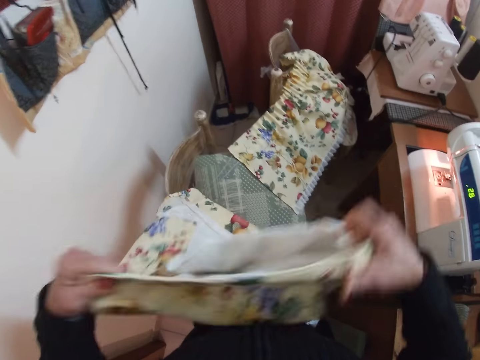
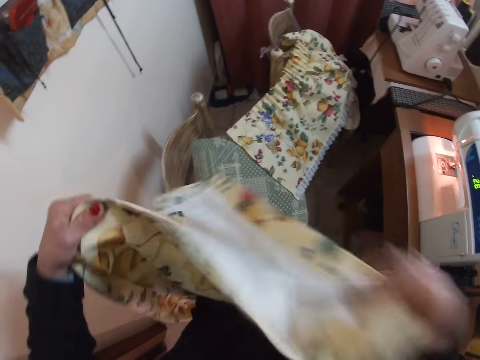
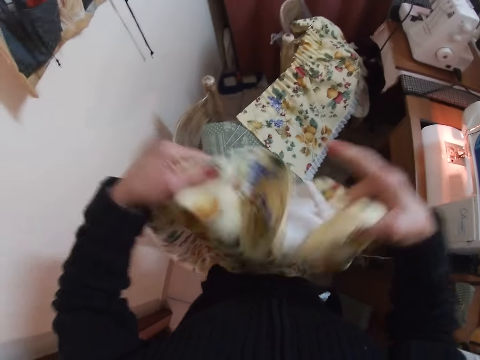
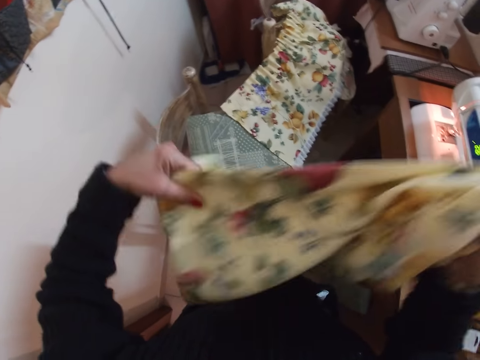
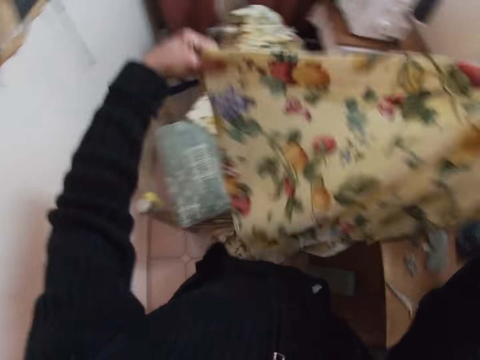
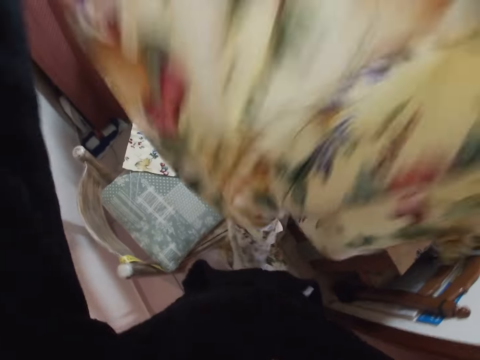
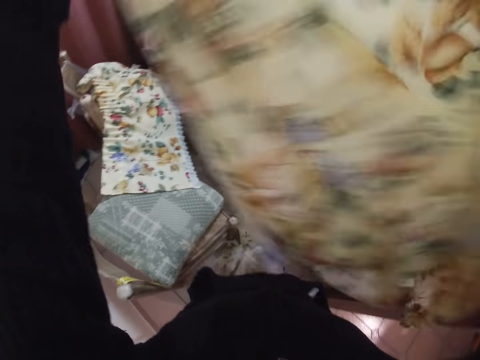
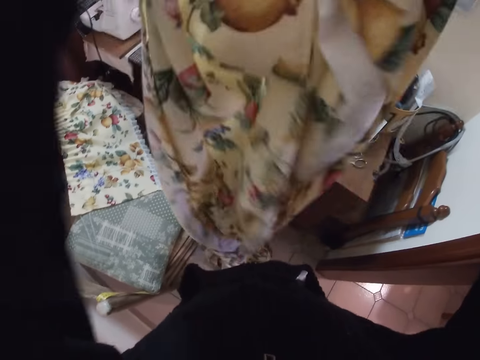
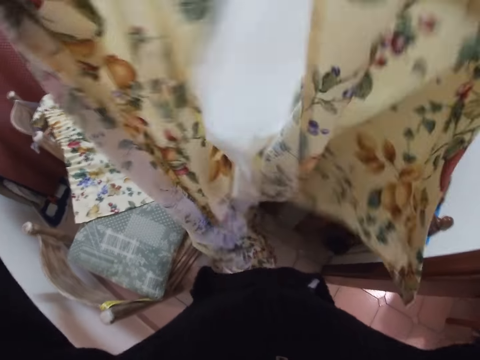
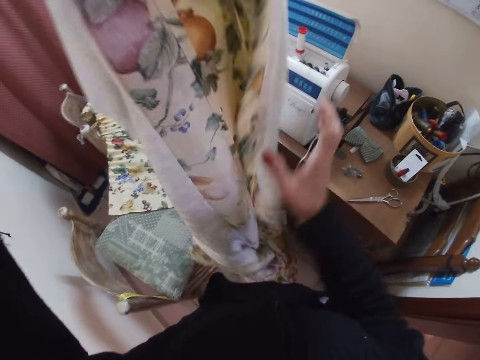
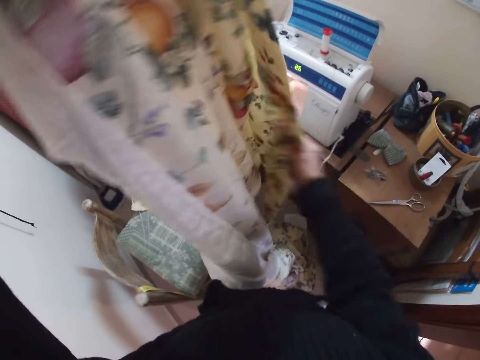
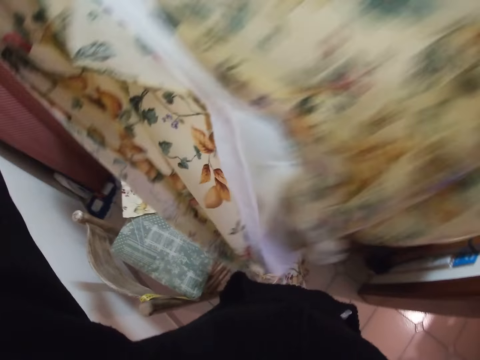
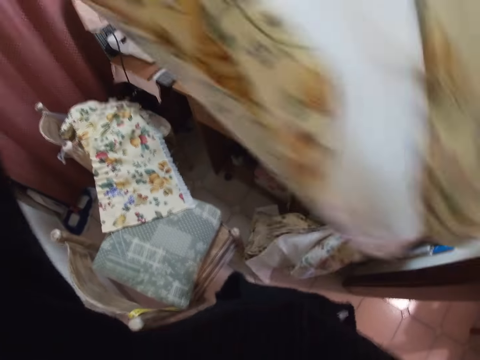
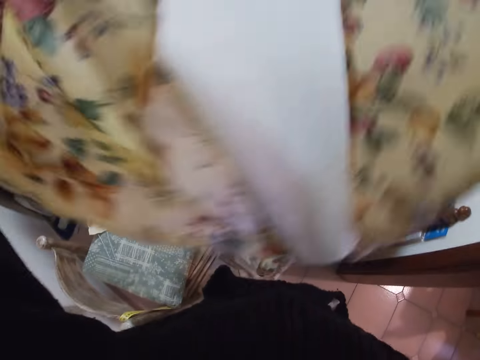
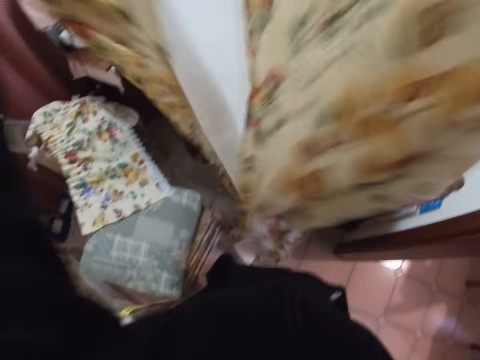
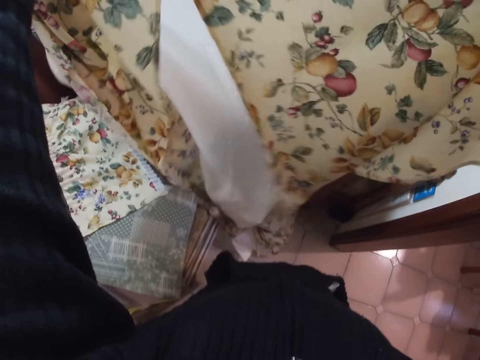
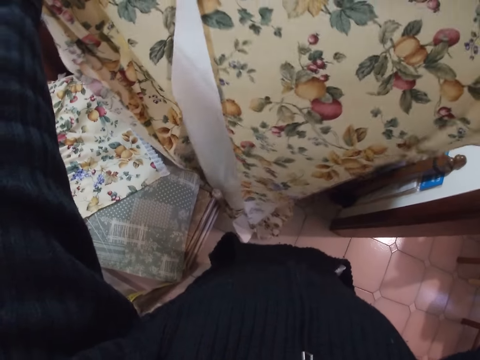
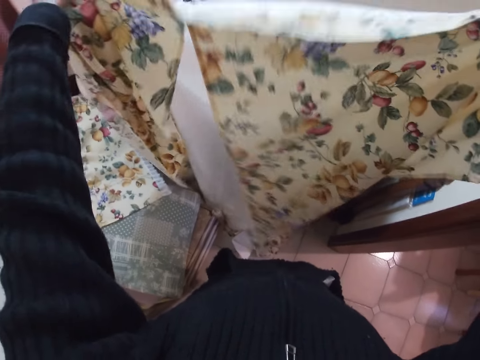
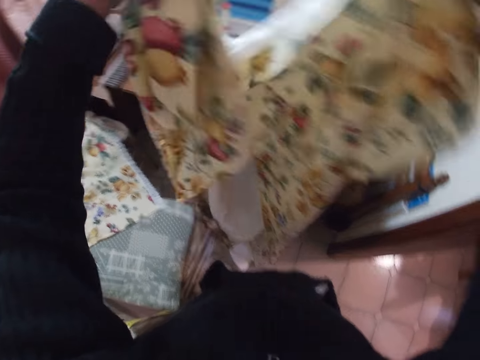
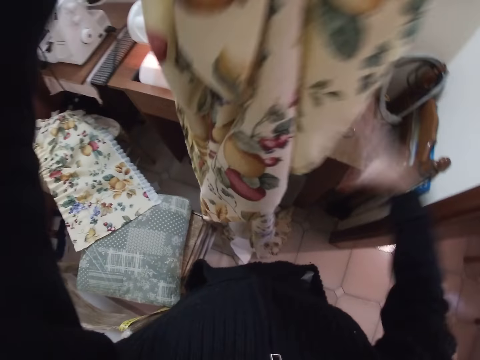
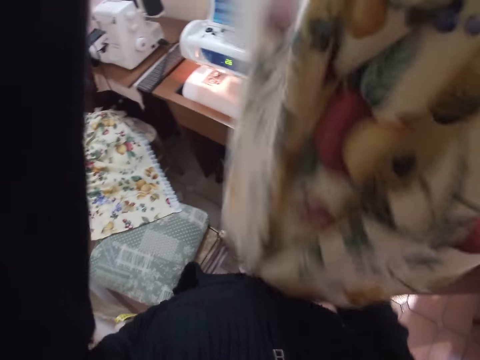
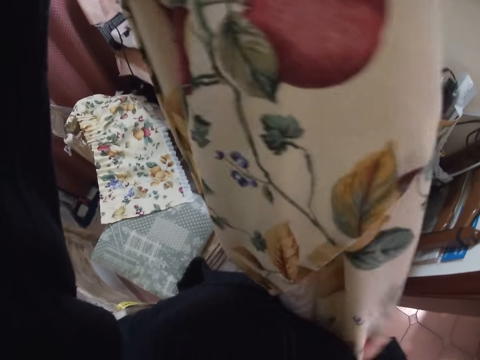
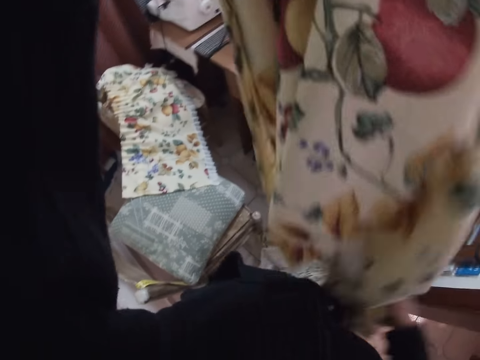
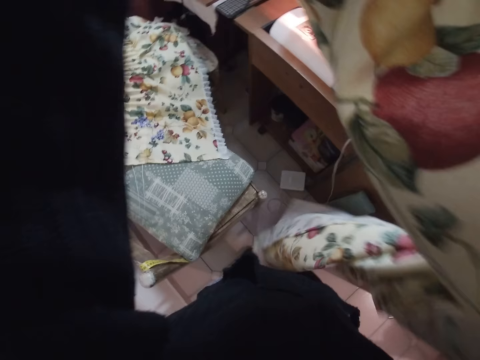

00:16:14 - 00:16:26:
The camera wearer spreads the cloth. They lift the cloths.

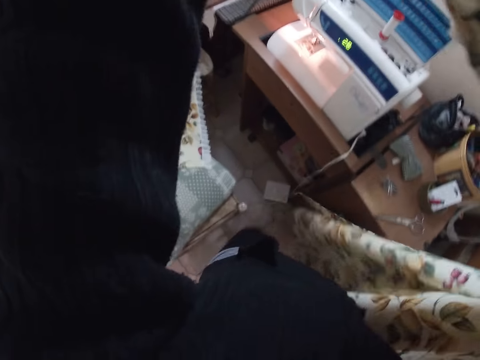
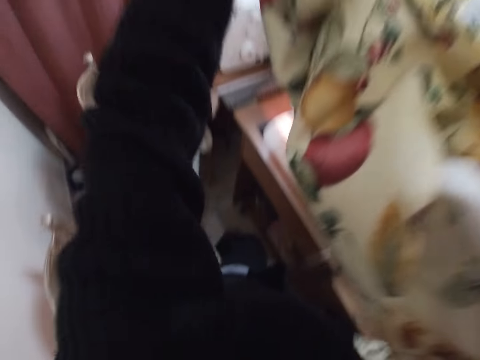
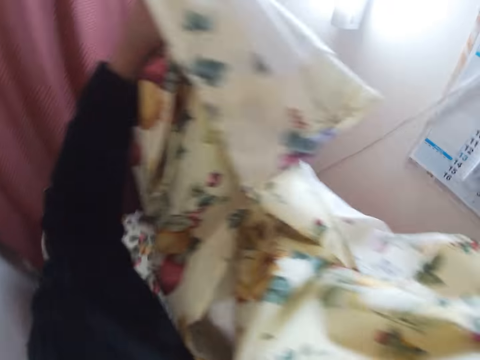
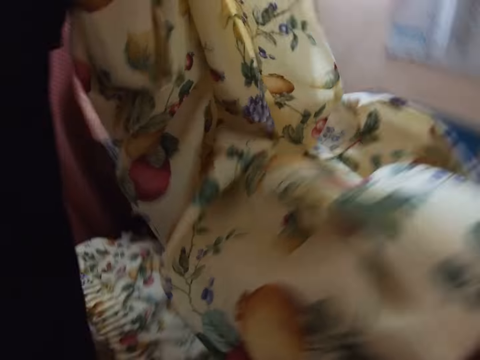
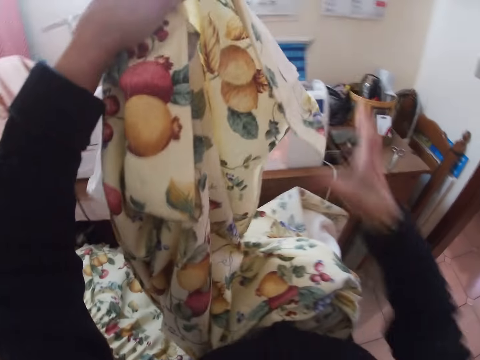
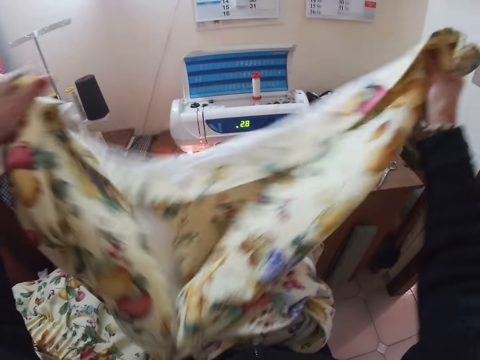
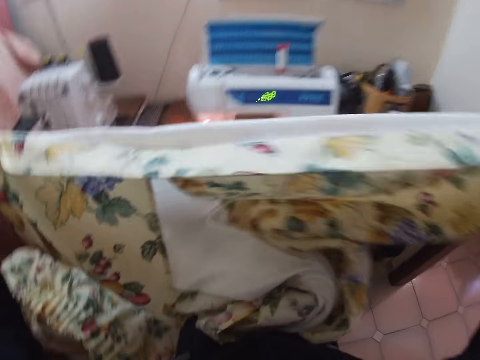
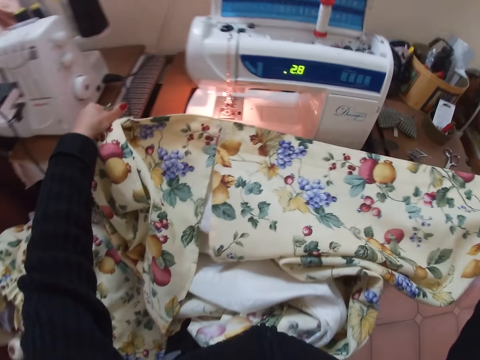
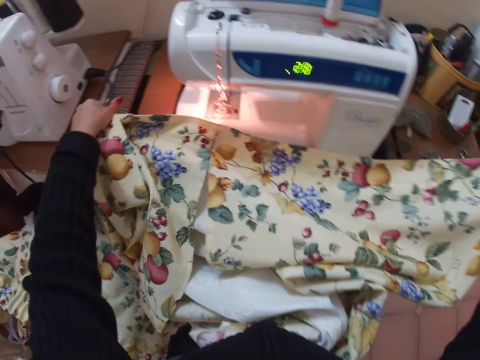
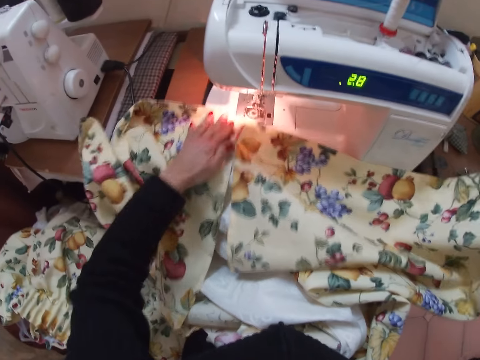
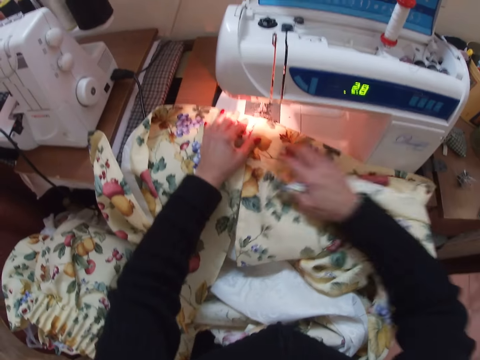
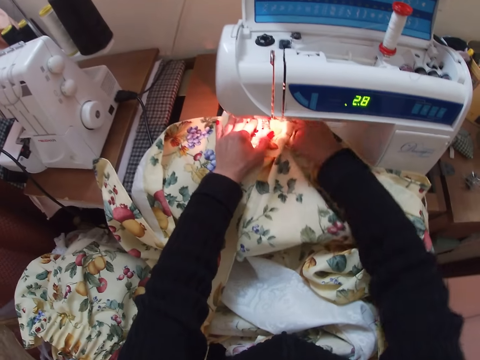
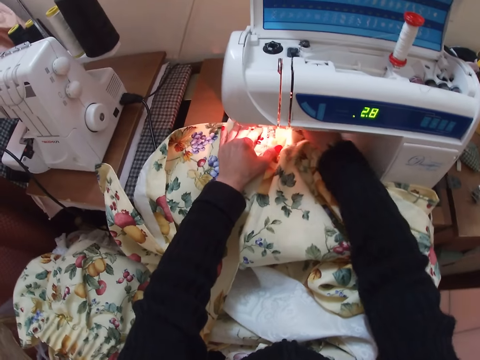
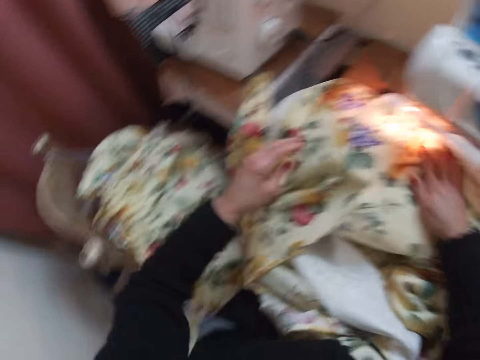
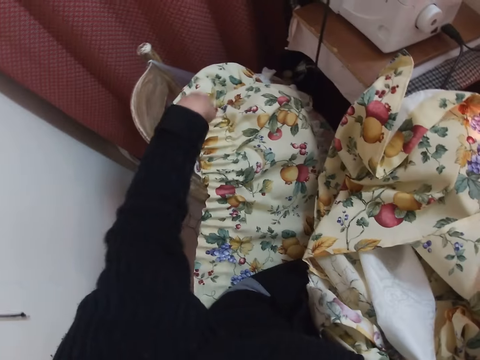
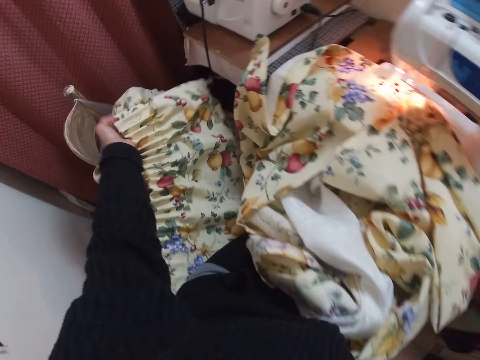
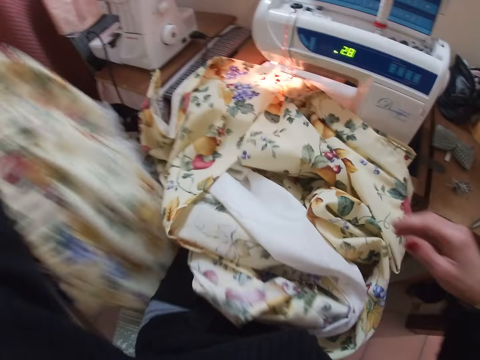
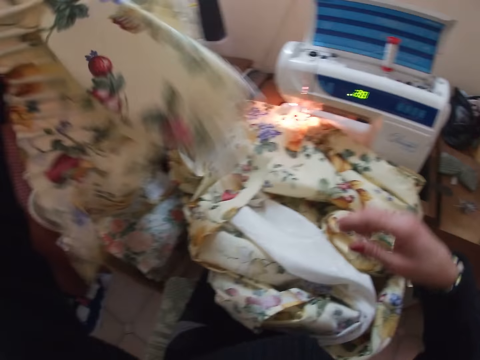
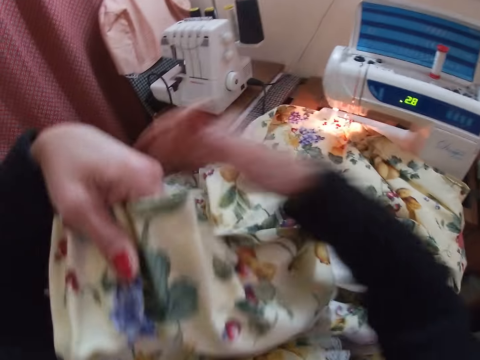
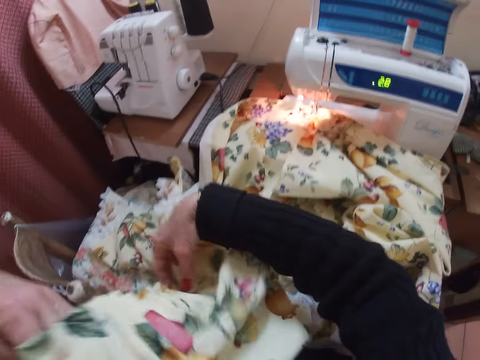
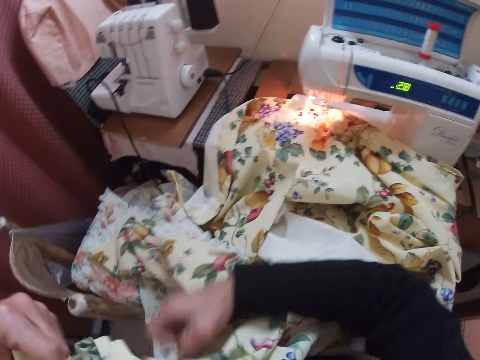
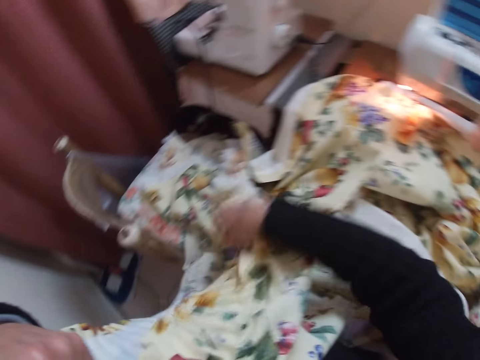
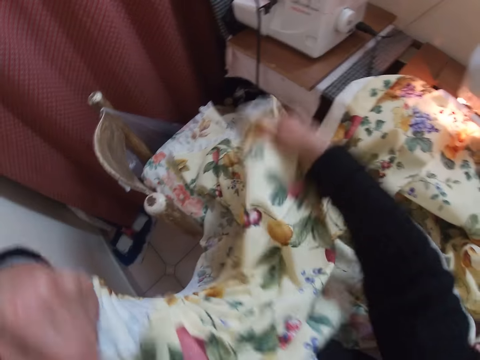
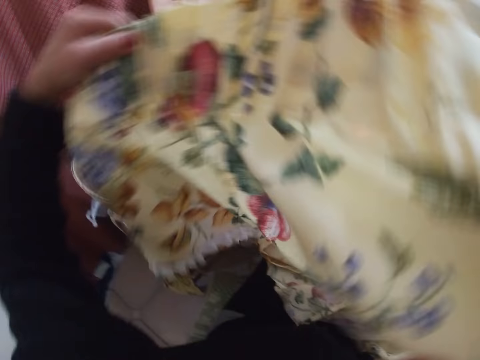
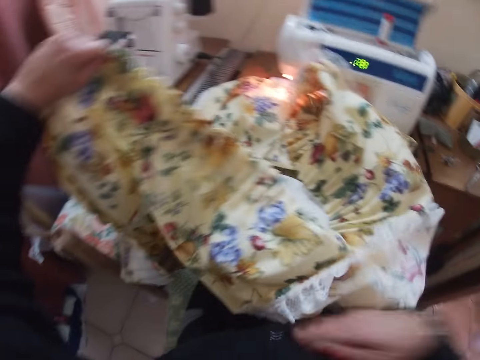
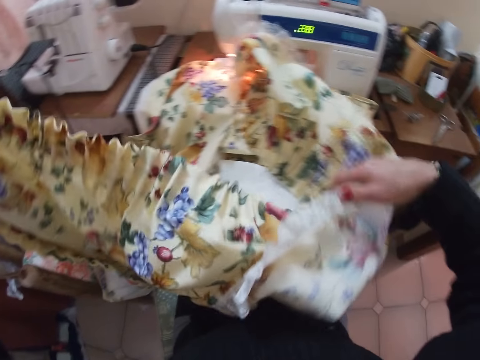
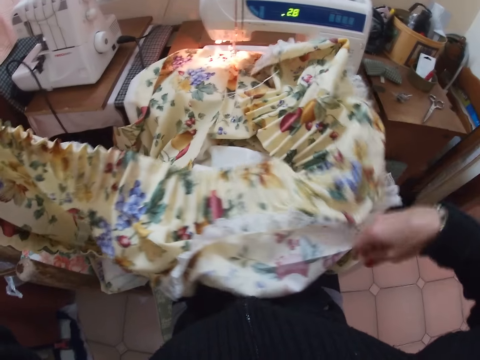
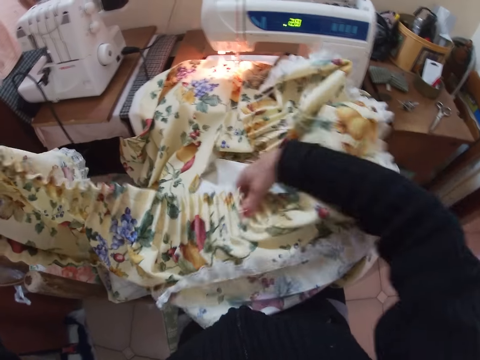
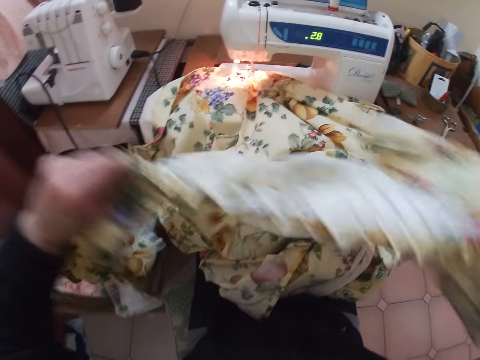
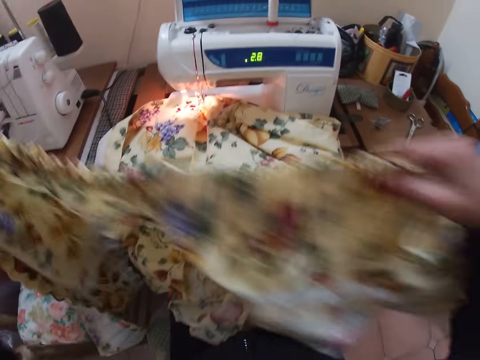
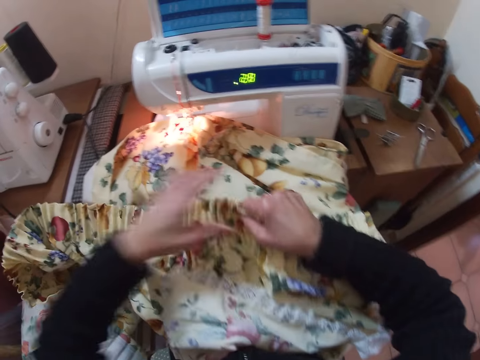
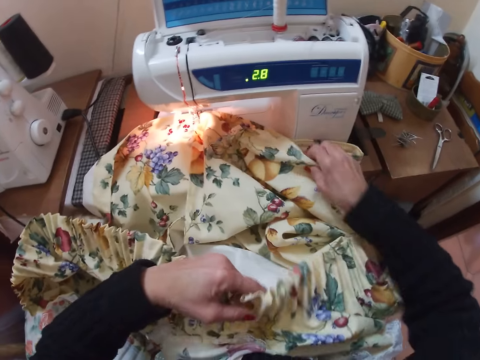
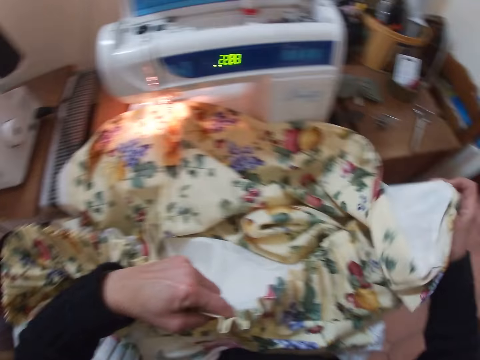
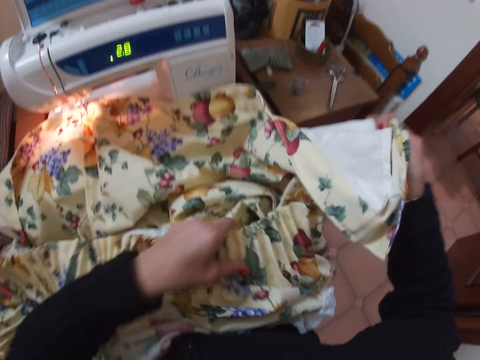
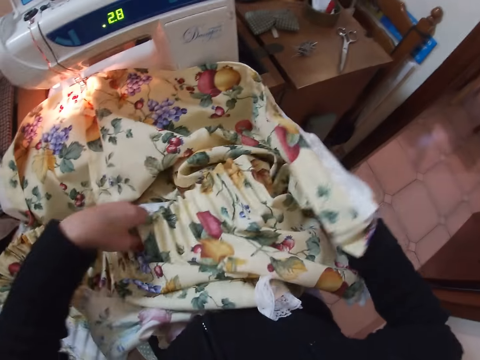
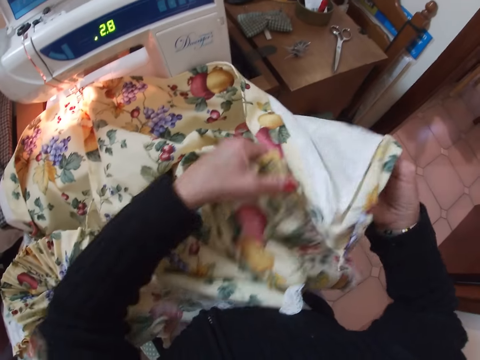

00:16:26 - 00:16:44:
The camera wearer sits on the chair. She places the fabric or cloth on her thighs. She spreads out the fabric with both her hands. She places the fabric under a sewing machine, under the presser foot. She places her right hand under the sewing machine. She picks up the fabric from the chair beside her with her left hand. She adjusts the cloth, lifts the cloths and straightens out the fabric with both her hands. She spreads the cloth. She moves the fabric in the sewing machine with her right hand.
